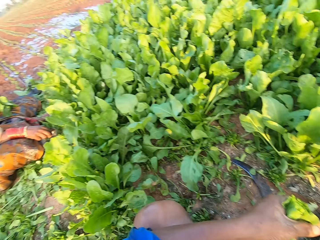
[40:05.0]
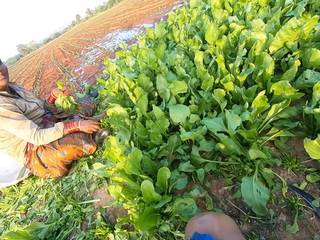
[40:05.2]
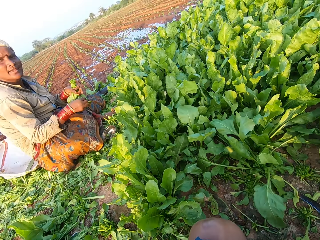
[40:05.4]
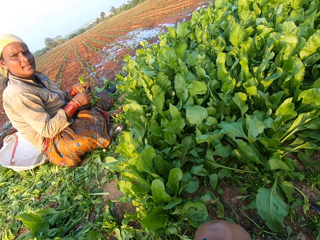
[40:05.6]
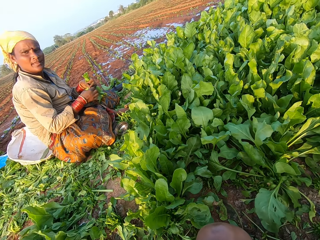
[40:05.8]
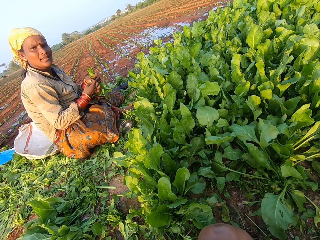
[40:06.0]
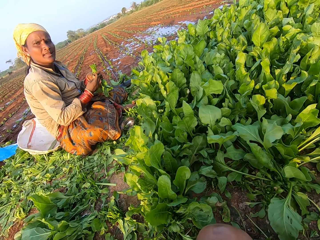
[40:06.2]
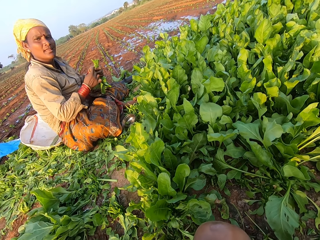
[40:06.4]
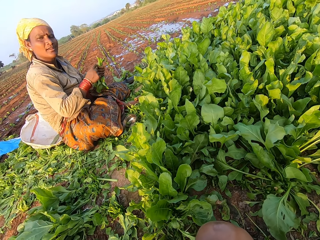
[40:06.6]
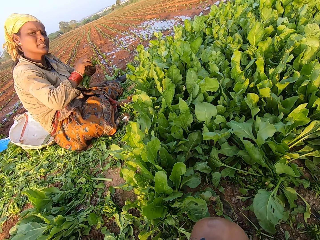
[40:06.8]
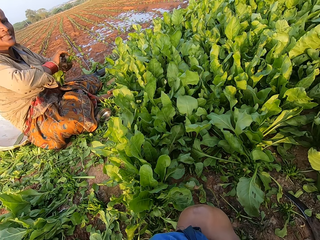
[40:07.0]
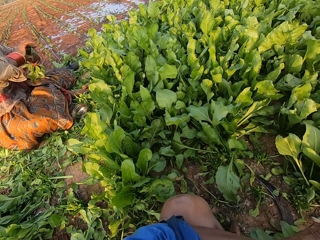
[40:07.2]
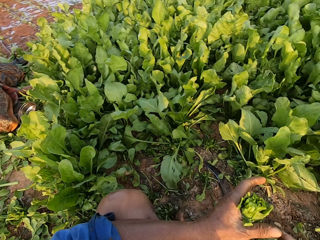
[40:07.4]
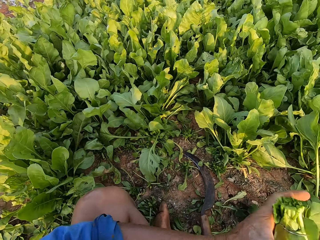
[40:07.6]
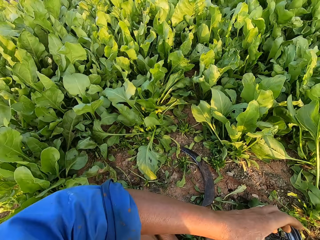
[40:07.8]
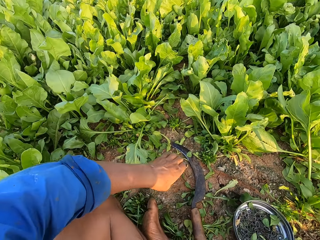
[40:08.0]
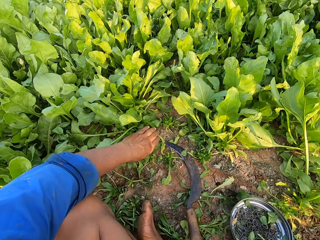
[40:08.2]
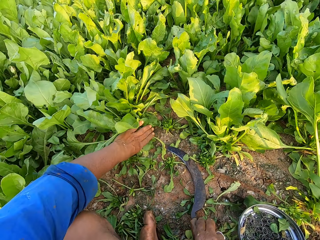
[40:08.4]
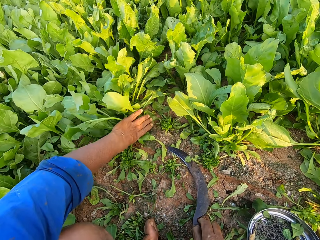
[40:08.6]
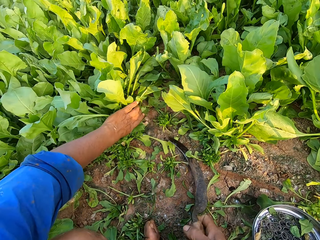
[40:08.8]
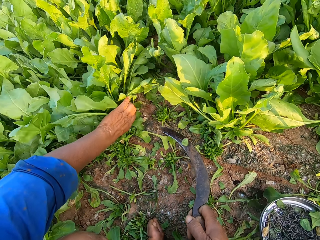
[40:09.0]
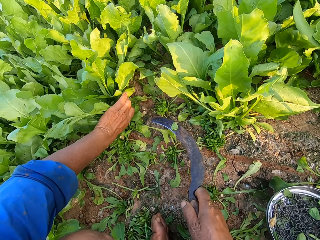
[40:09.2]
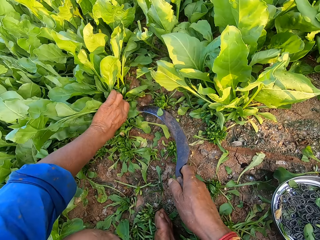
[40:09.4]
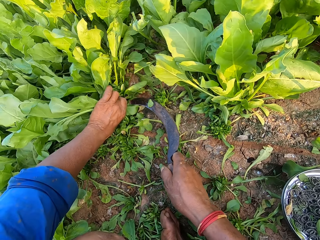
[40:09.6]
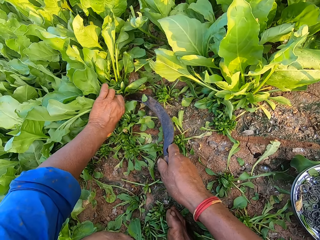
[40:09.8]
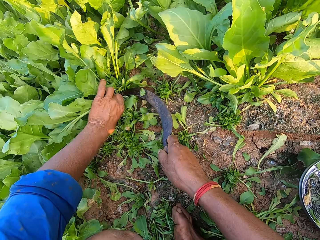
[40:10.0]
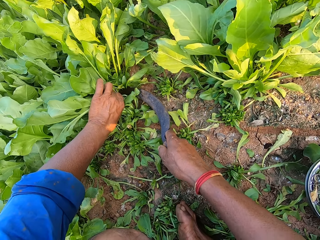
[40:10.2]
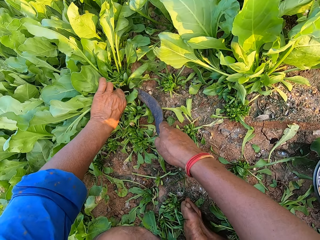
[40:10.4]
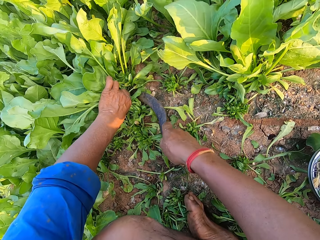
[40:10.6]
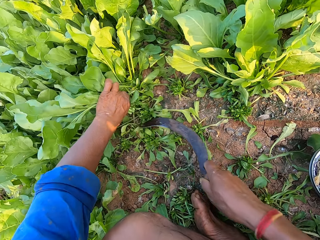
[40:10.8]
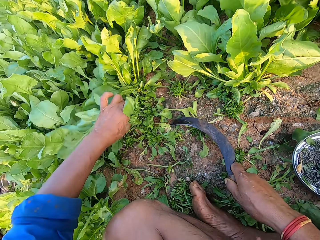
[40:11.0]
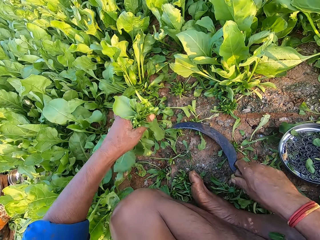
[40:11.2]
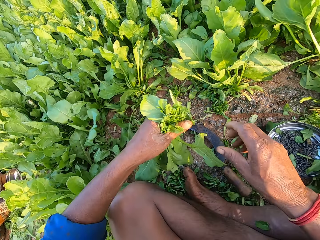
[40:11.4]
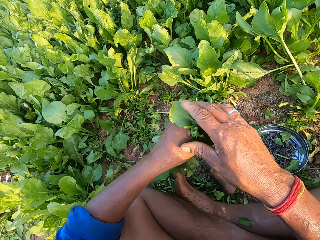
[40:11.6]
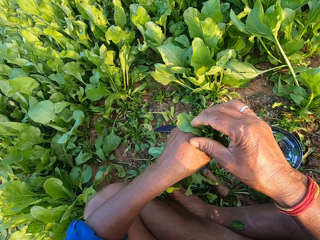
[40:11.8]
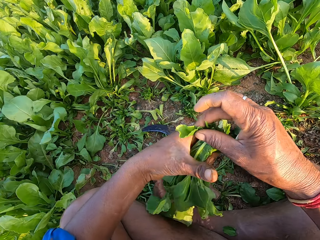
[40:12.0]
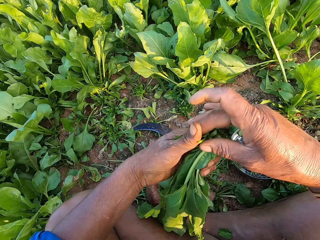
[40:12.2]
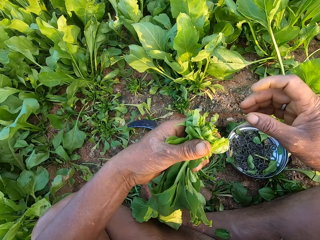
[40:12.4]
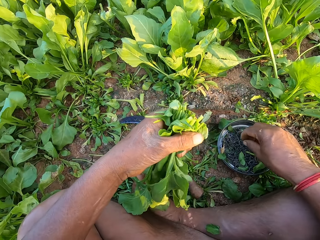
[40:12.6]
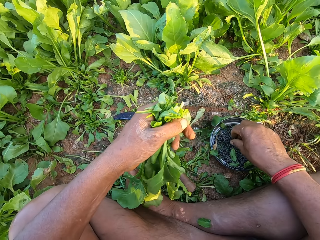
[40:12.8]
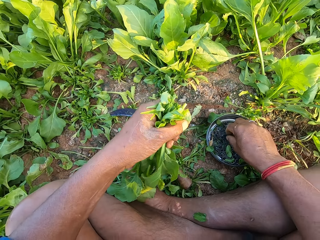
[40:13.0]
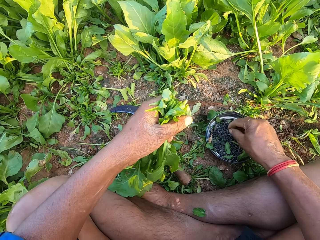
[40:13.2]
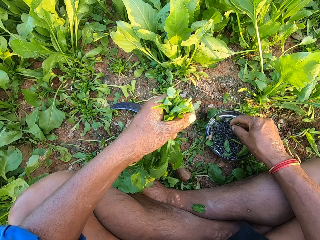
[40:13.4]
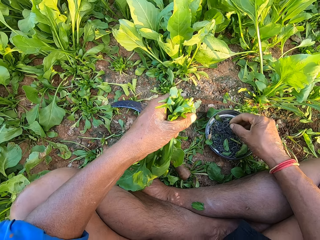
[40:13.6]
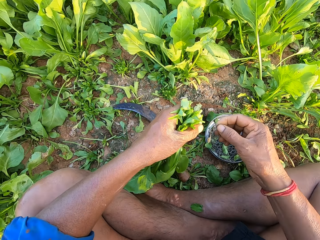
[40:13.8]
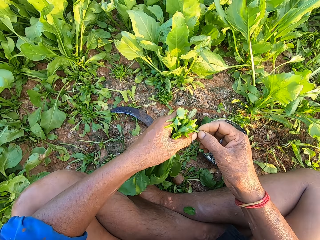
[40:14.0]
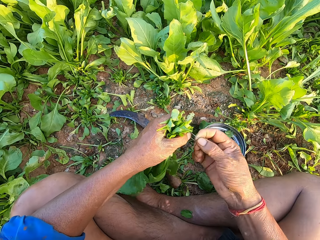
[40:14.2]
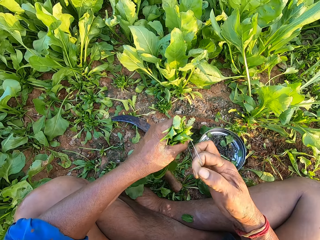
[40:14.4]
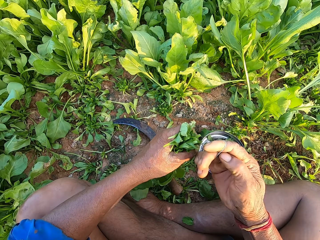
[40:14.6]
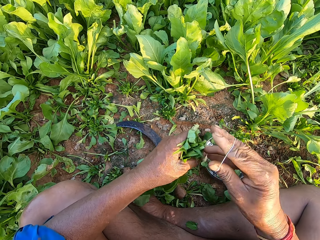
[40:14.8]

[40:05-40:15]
A woman picks a rubber band from the bowl with her right hand. The camera wearer converses with the woman. The woman adjusts the rubber band with both hands, and ties the spinach with the rubber band in her right hand. The camera wearer passes the spinach from his left hand to his right hand. He puts a bunch of spinach on the ground. He grabs some spinach in the ground with his left hand. He picks the sickle from the ground with his right hand. He holds the spinach with the left hand. He cuts the spinach with the sickle in his right hand. He adjusts the spinach with both hands. He drops the sickle on the ground with his right hand. He picks a rubber band from the bowl with his right hand. He adjusts the rubber band with both hands.

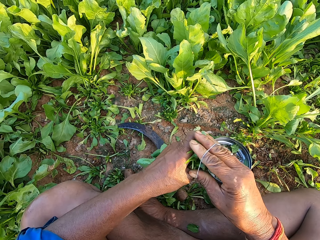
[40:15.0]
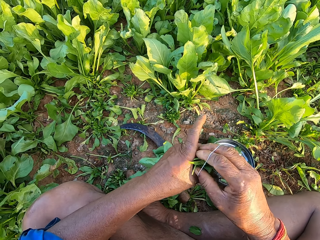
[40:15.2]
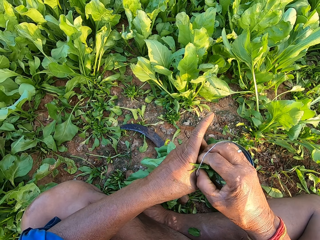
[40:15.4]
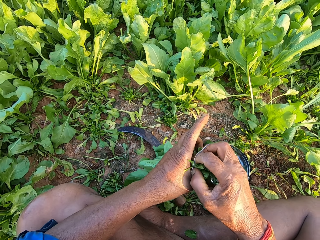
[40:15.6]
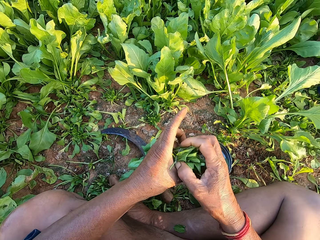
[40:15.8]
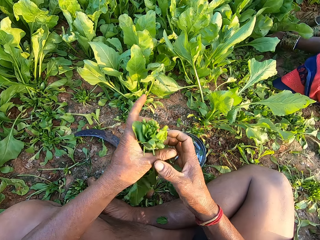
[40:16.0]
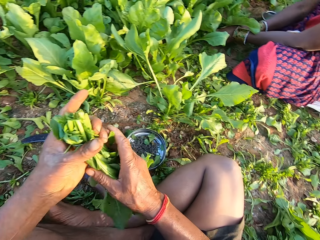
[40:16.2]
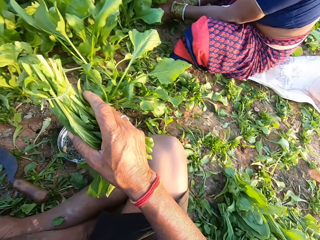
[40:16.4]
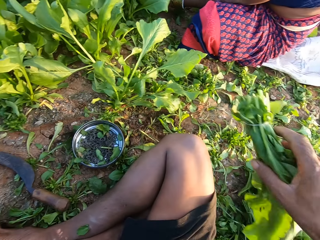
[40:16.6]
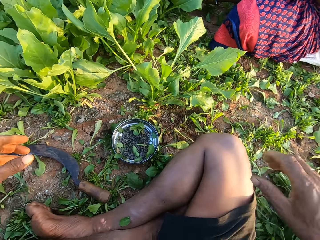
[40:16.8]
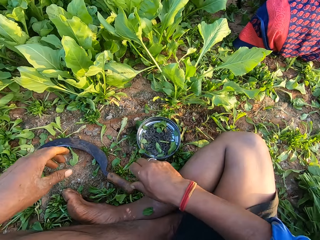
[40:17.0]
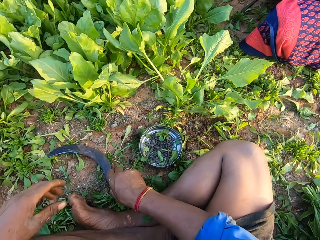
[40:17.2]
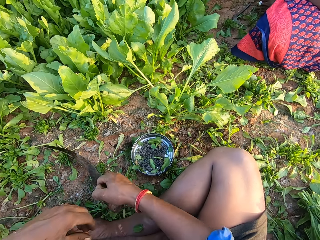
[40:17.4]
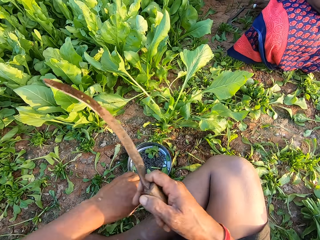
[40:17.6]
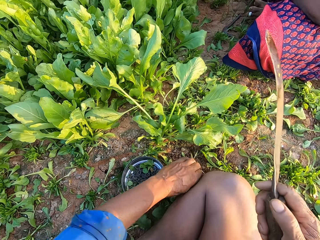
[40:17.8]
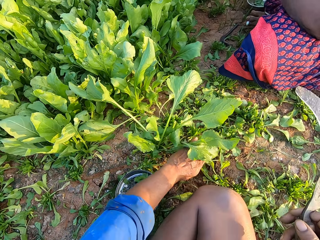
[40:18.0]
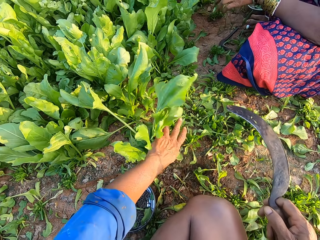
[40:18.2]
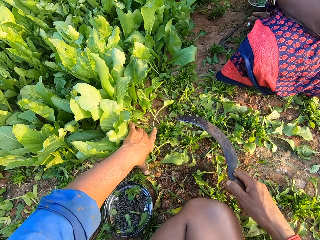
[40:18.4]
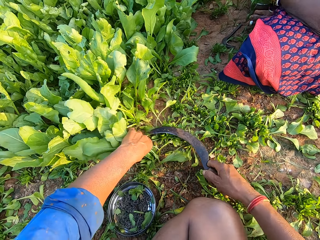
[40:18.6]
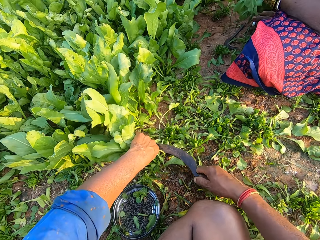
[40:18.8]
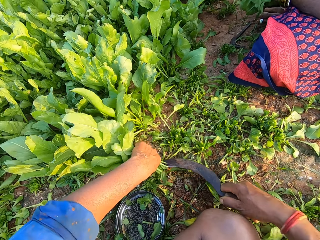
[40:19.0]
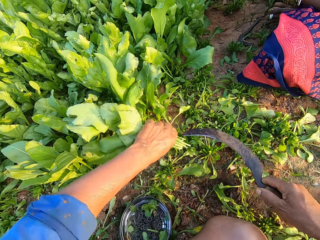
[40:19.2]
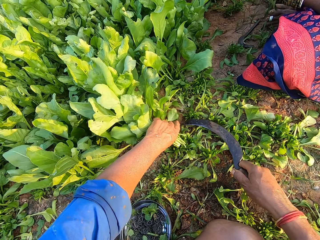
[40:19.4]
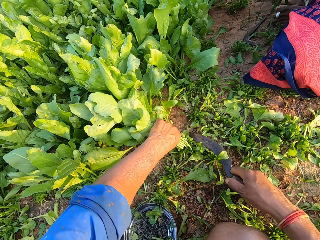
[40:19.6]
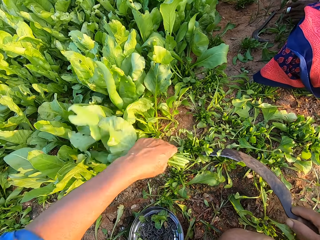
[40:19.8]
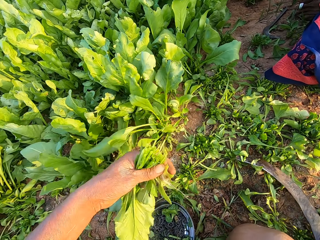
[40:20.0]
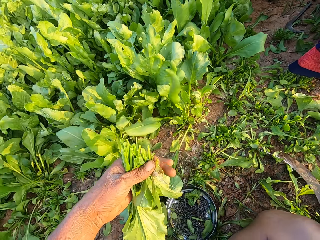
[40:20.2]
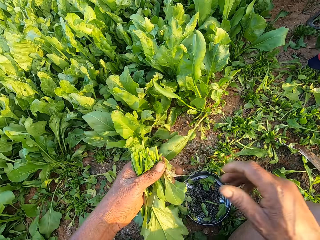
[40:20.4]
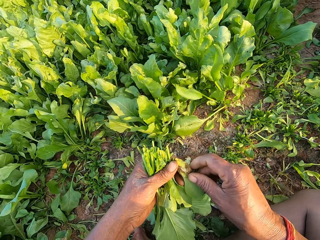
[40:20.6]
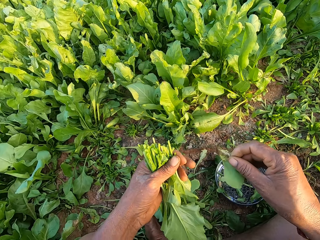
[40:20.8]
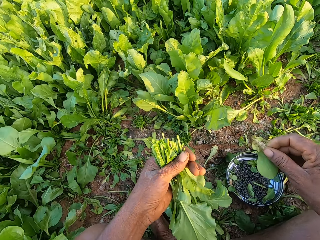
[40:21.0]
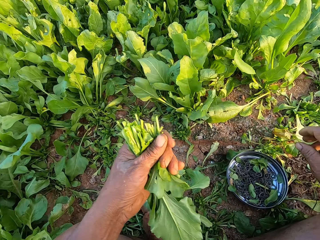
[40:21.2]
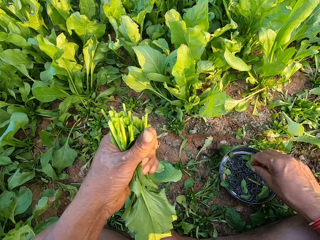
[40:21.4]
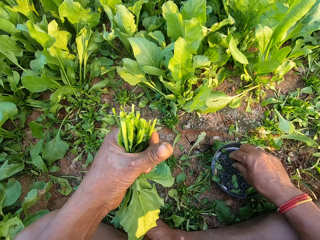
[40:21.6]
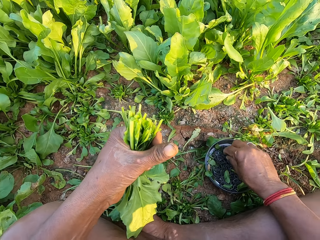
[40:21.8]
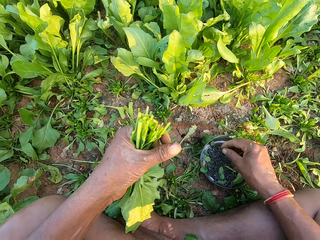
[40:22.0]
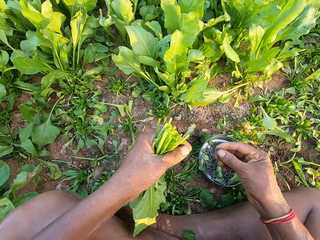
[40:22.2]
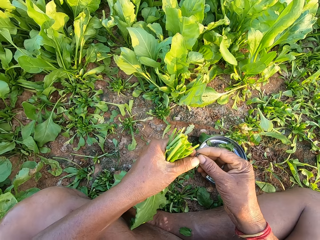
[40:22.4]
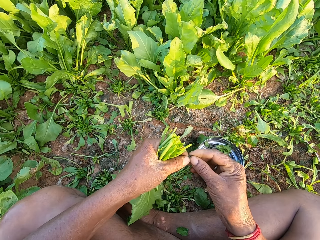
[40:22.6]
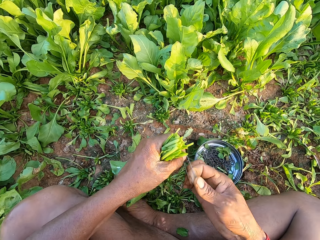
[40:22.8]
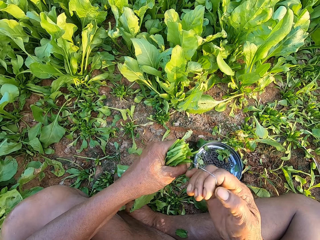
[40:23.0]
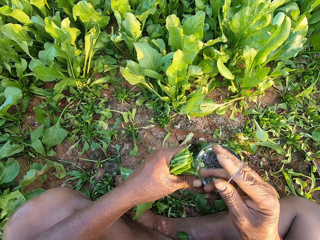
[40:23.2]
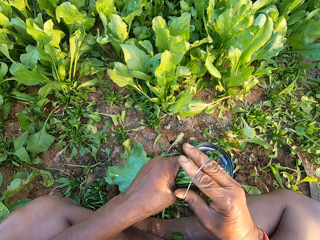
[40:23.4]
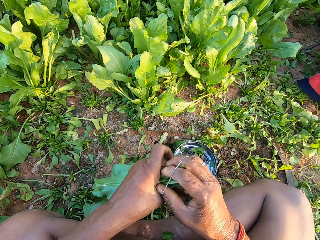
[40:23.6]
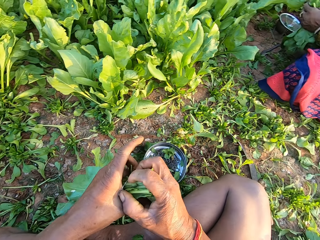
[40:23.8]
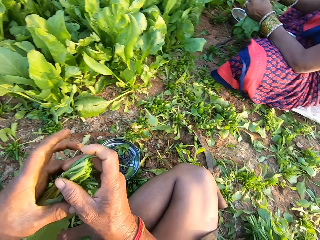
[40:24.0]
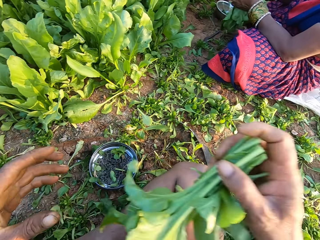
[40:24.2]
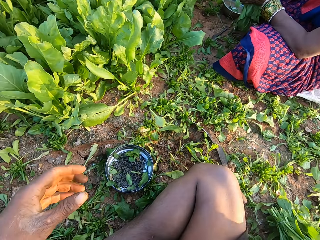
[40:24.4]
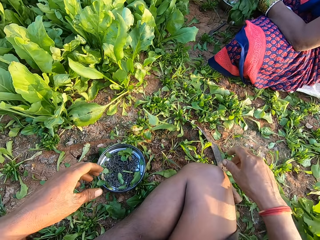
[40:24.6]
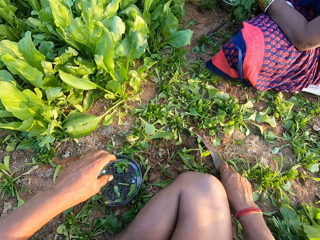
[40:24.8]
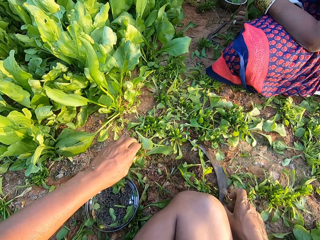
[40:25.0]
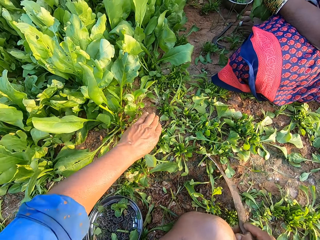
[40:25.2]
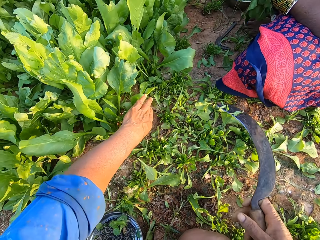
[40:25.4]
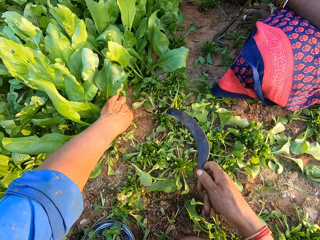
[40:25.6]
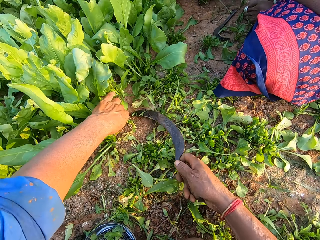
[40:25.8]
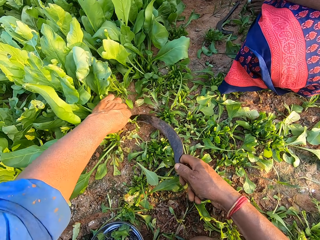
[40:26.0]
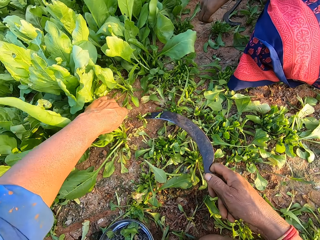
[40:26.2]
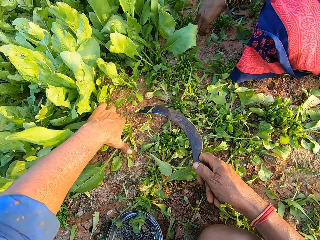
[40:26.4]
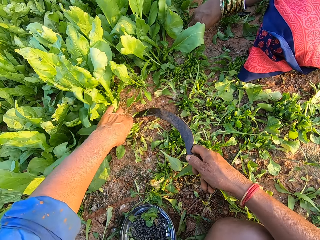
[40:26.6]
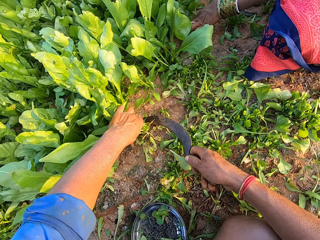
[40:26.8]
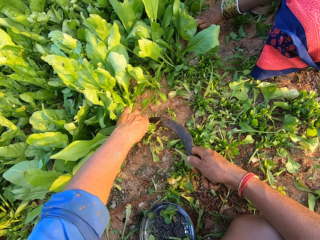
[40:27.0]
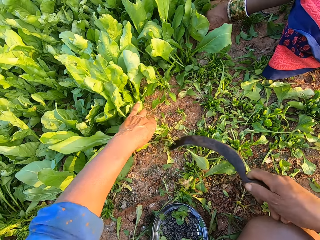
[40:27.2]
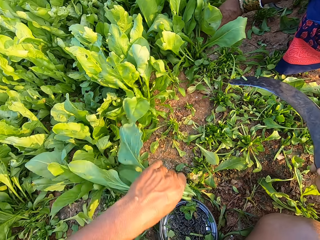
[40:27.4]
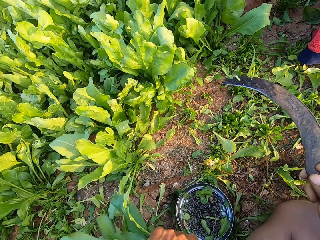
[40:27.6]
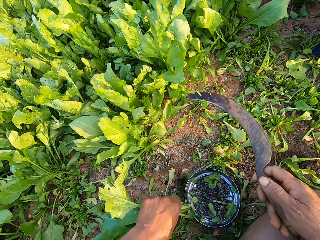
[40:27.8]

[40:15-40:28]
The camera wearer ties the spinach with the rubber band in his right hand. He ties the spinach again. He drops the spinach on the ground with his right hand. He picks the sickle from the ground with his right hand. He grabs some spinach in the ground with his left hand. He converses with a woman. The woman ties some spinach with a rubber band. The camera wearer cuts the spinach with the sickle in his right hand. He grabs some spinach in the ground with his left hand. He cuts the spinach with the sickle in his right hand. He drops the sickle on the ground with his right hand. He removes a leaf from the spinach in his left hand with his right hand, and tosses the leaf on the ground with his right hand. He picks a rubber band from the bowl with his right hand. He adjusts the rubber band with both hands. He ties the spinach with the rubber band in his right hand. He drops the spinach on the ground with his right hand. He picks the sickle from the ground with his right hand. He grabs some spinach in the ground with his left hand. He cuts the spinach with the sickle in his right hand. He grabs some spinach in the ground with his left hand. He cuts the spinach with the sickle in his right hand. The woman picks some spinach from the ground with both hands.
